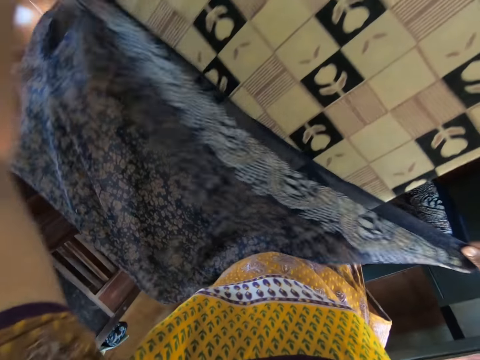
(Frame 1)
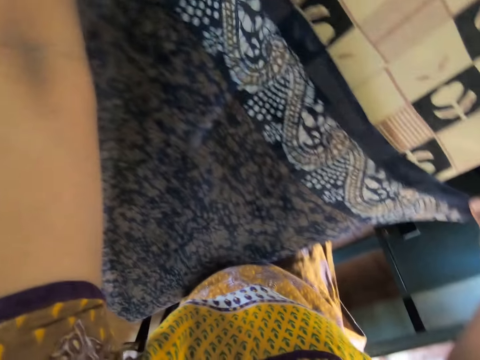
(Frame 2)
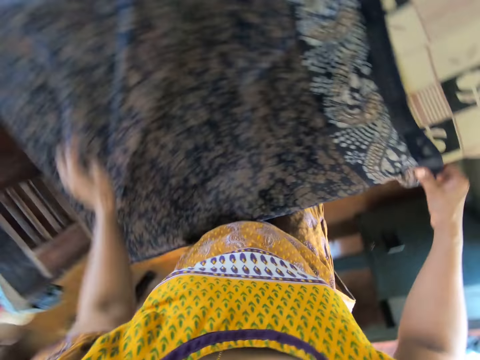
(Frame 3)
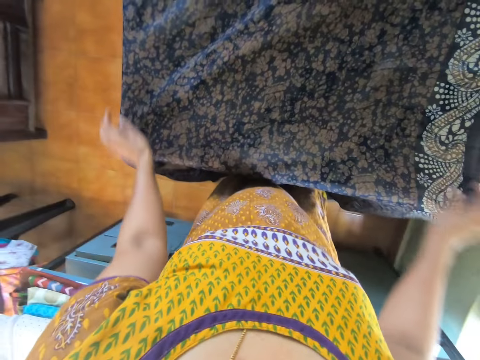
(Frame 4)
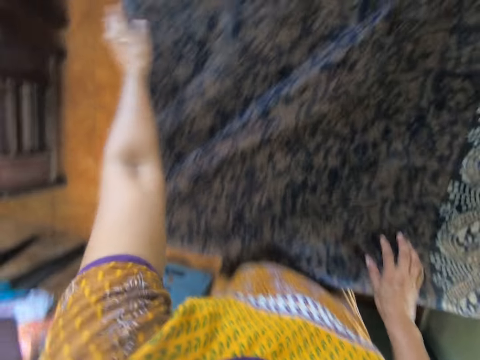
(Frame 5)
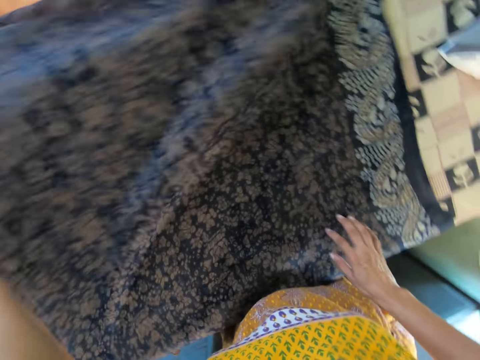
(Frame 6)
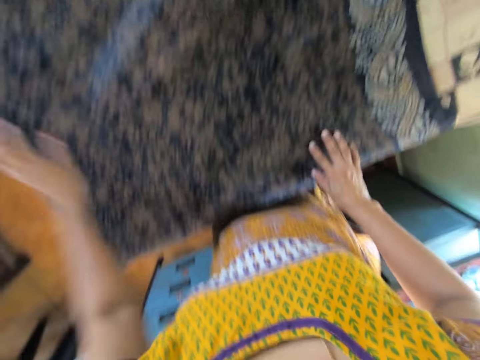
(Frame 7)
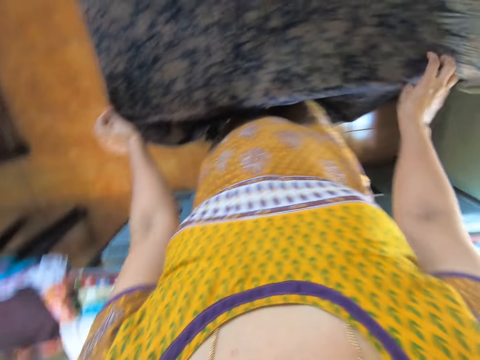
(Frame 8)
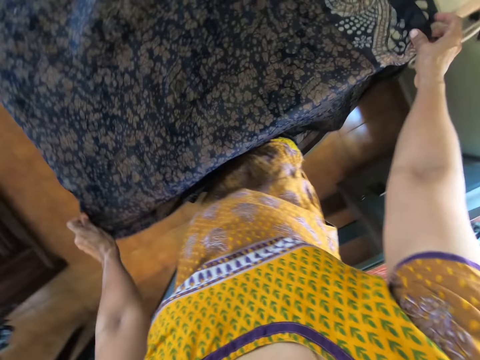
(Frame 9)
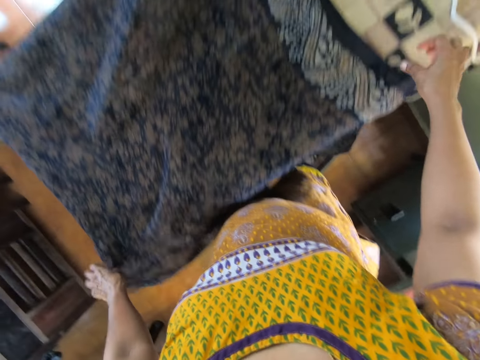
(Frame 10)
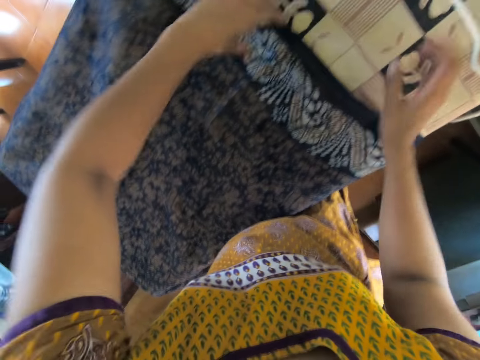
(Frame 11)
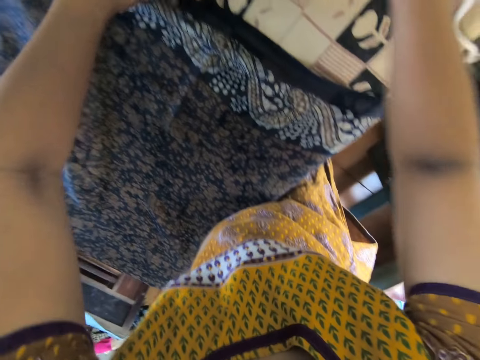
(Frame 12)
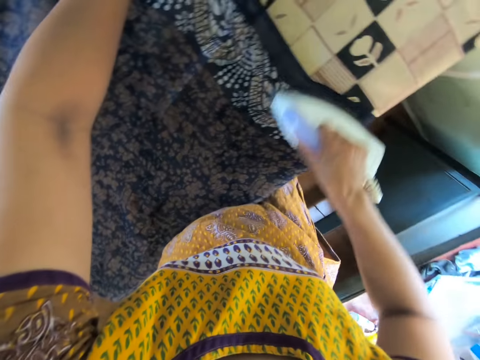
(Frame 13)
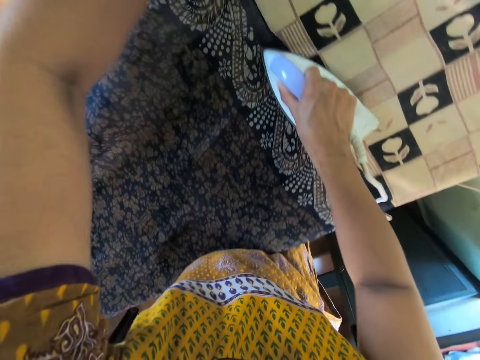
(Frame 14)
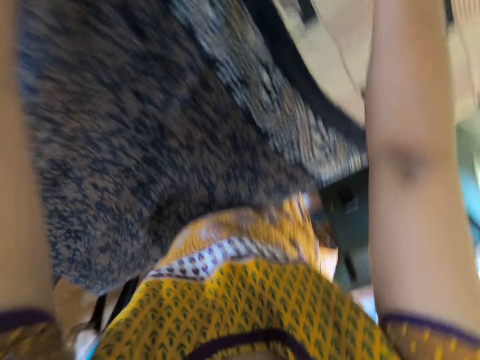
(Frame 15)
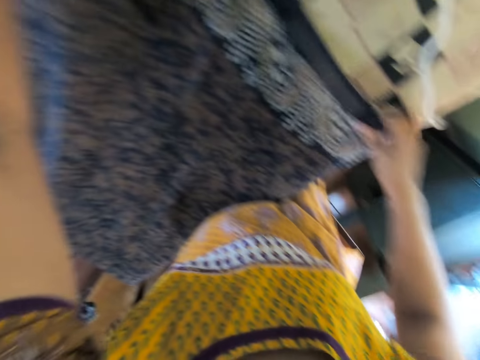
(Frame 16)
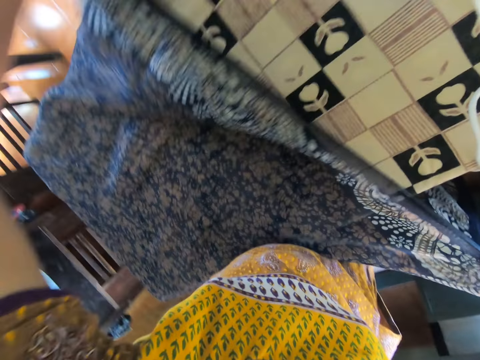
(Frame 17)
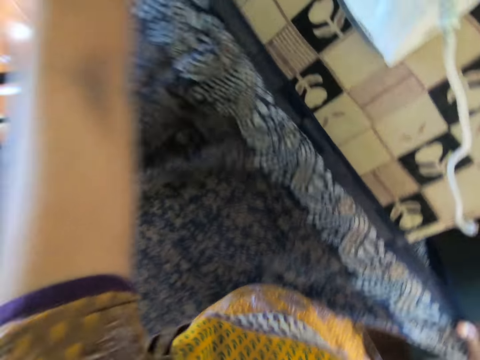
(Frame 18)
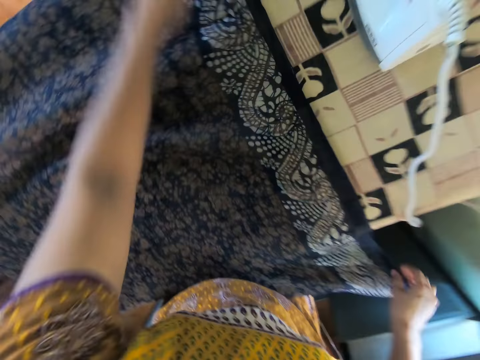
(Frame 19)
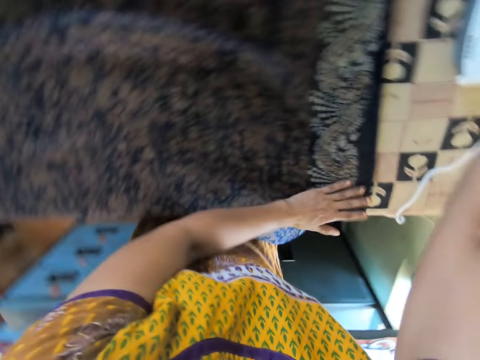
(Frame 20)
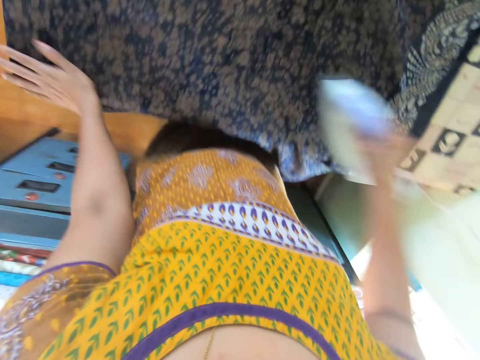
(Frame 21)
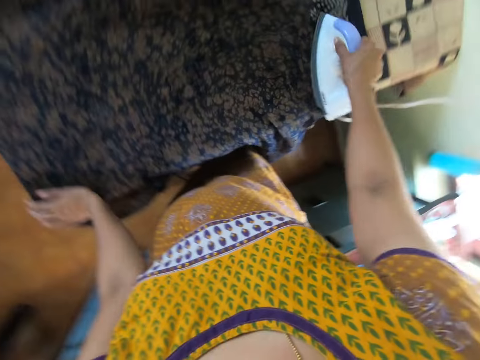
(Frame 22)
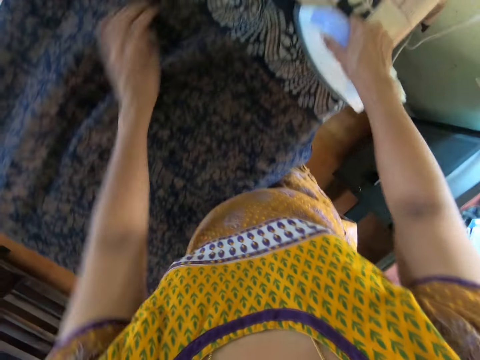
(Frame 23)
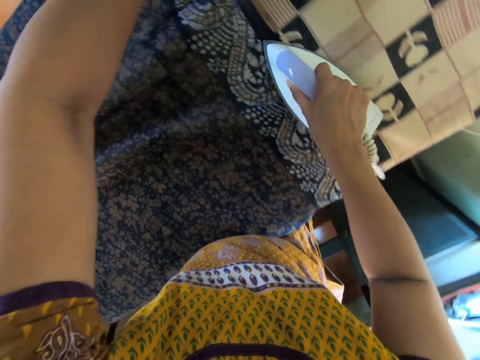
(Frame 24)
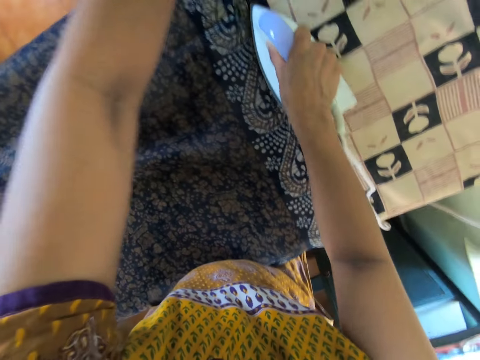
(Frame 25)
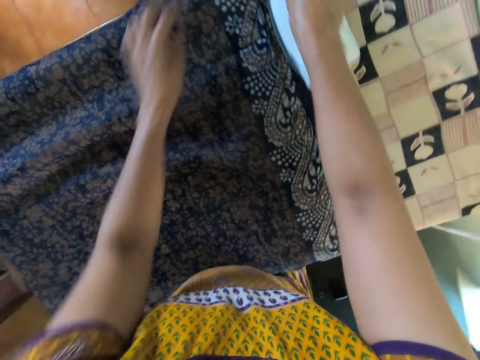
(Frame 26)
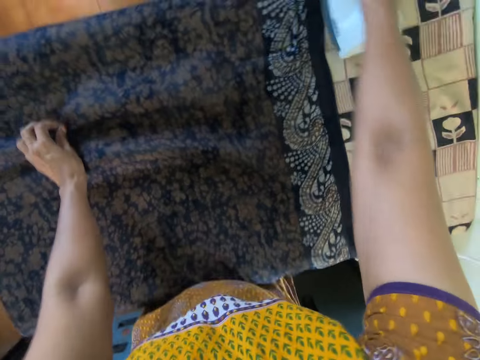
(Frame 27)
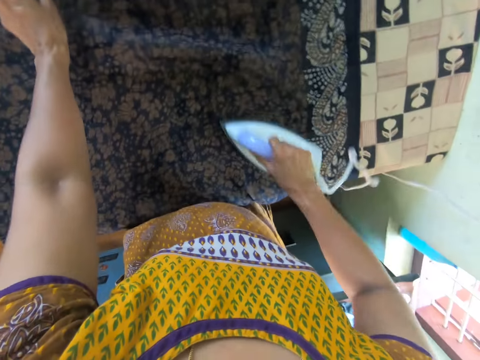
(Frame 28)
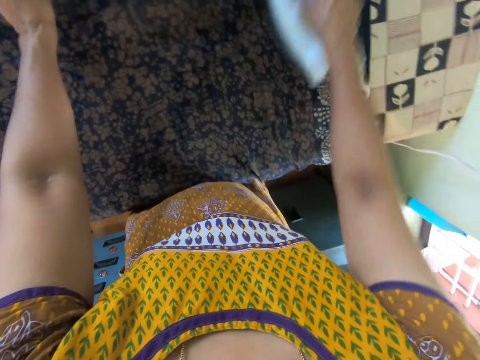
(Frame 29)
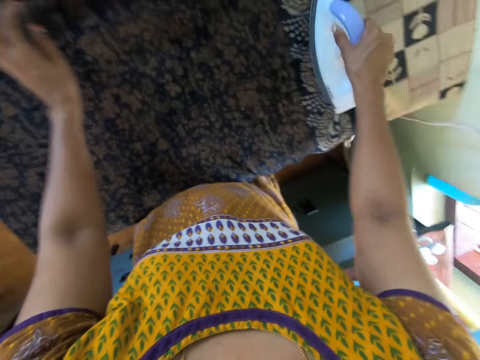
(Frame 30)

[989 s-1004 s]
The camera wearer picks up the iron box. She irons the cloth on the table with the iron in her right hand. She puts the iron box on the ironing table. She adjusts the cloth on the table with both hands. She picks up the iron on the table with her right hand. She irons the cloth on the table with the iron in her right hand.

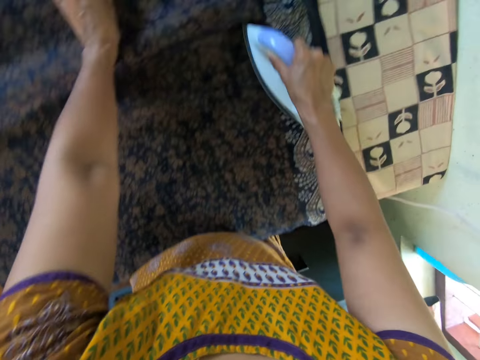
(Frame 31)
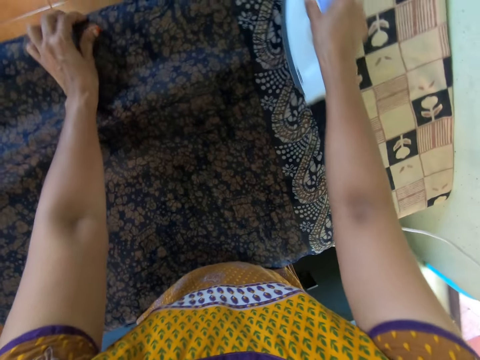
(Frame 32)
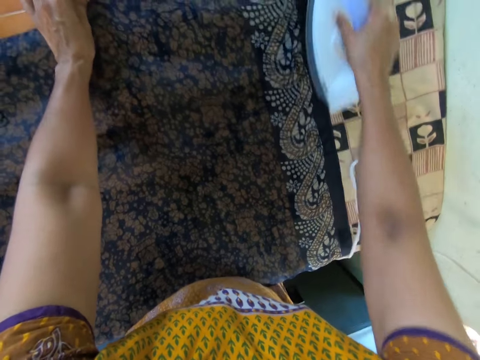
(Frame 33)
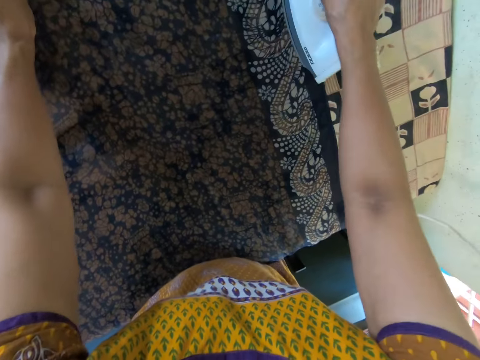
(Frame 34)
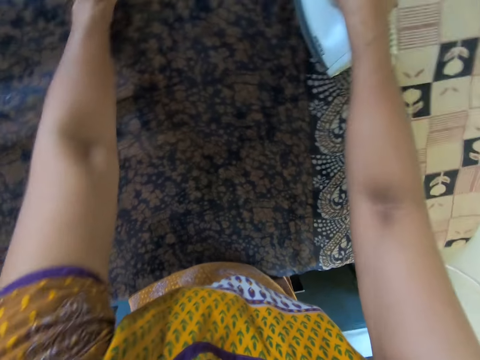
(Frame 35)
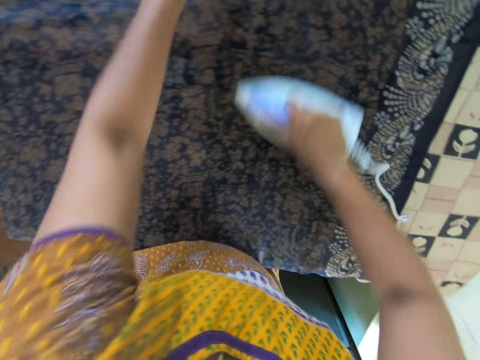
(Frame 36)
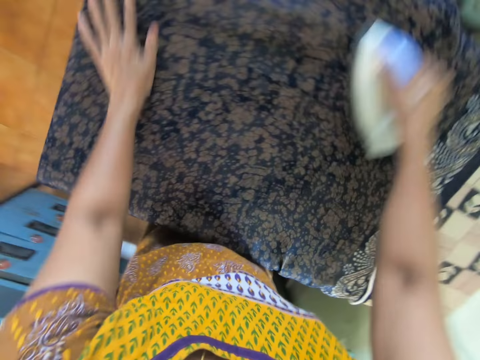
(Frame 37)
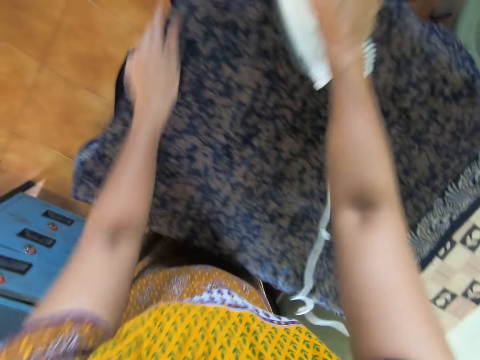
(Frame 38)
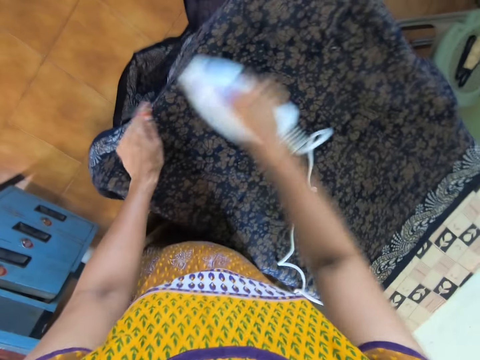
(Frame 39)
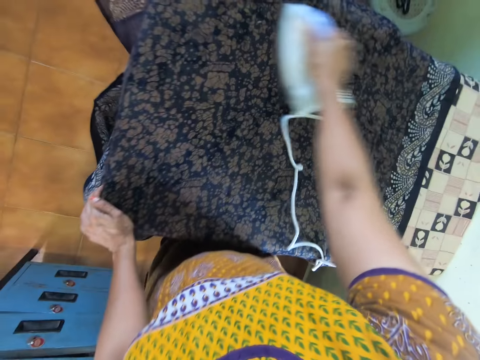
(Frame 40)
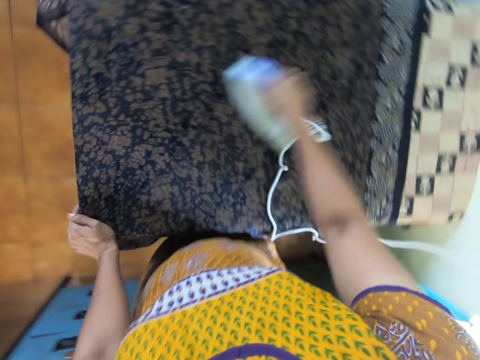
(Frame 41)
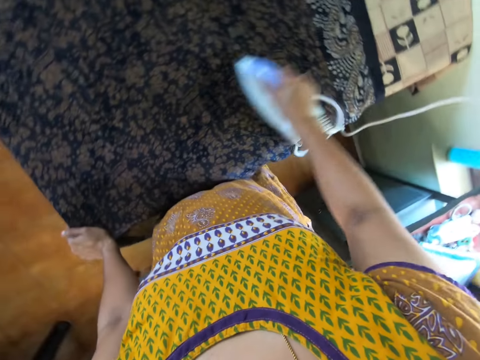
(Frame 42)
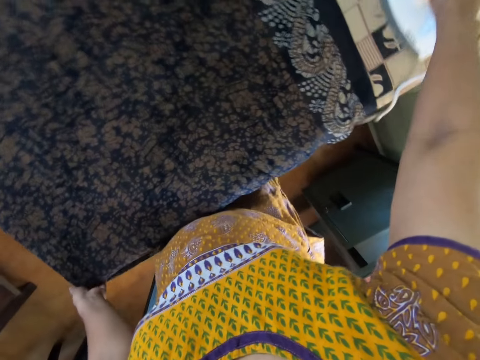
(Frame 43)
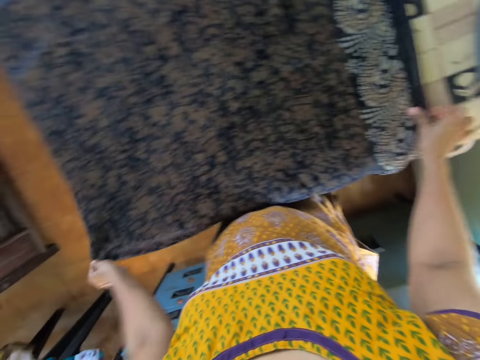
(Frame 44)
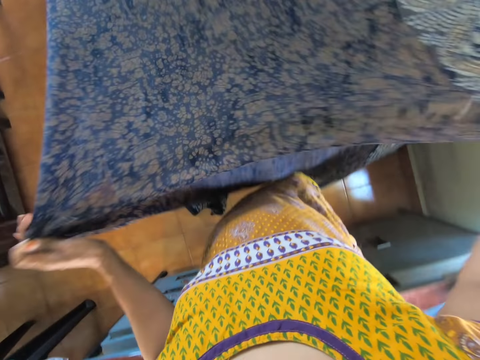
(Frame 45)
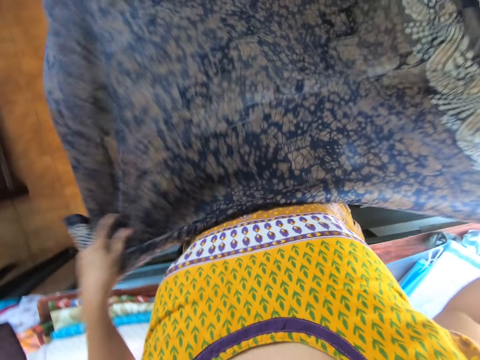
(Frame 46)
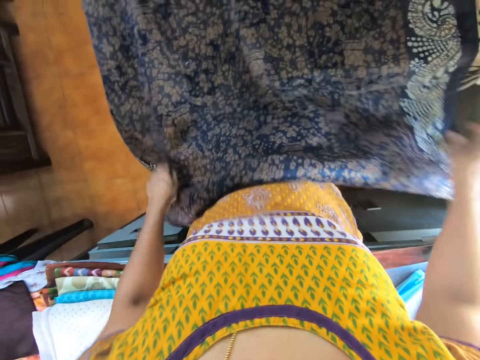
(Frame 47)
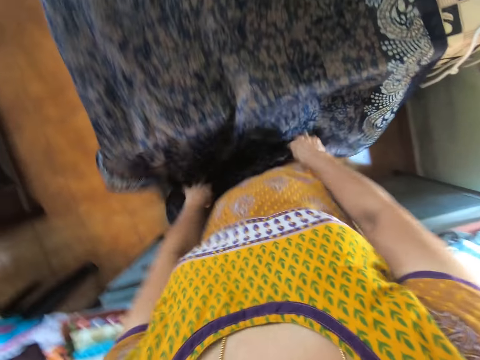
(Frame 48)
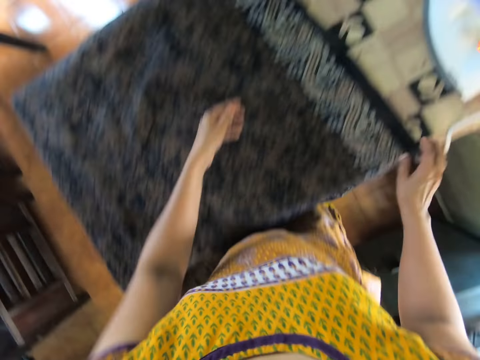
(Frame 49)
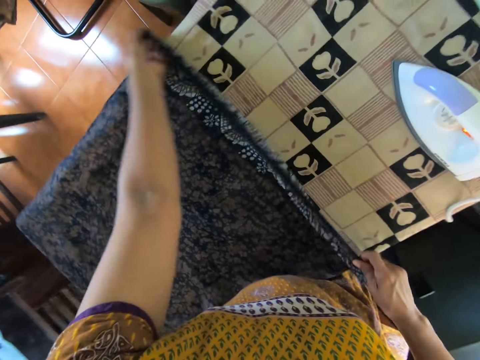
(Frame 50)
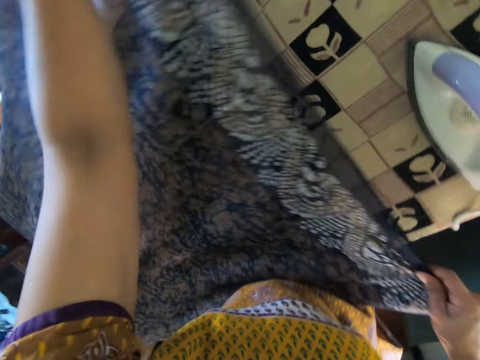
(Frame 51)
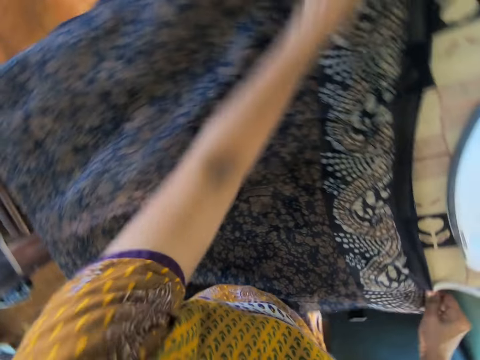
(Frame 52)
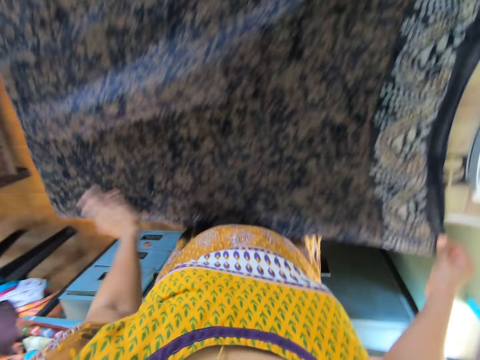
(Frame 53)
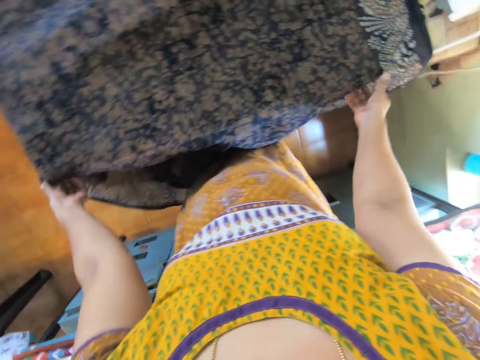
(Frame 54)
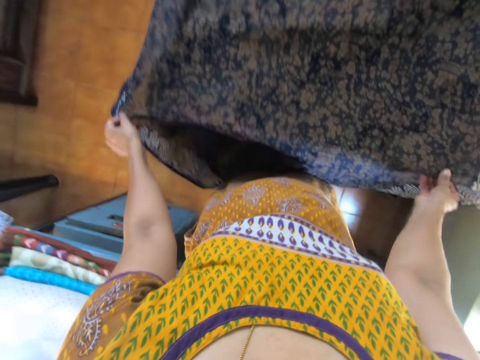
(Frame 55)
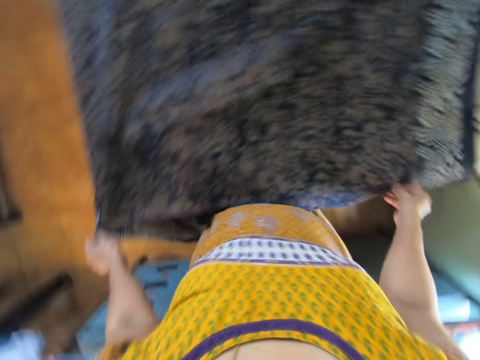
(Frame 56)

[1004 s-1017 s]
The camera wearer places the iron on the ironing table with her right hand. She adjusts the cloth on the table with both hands.
